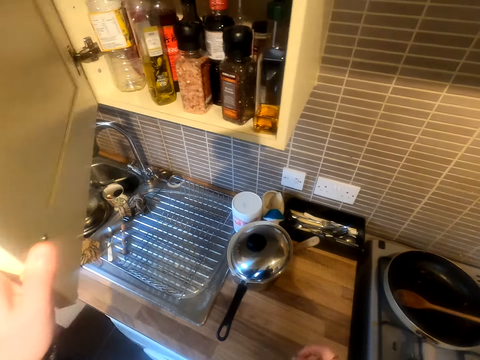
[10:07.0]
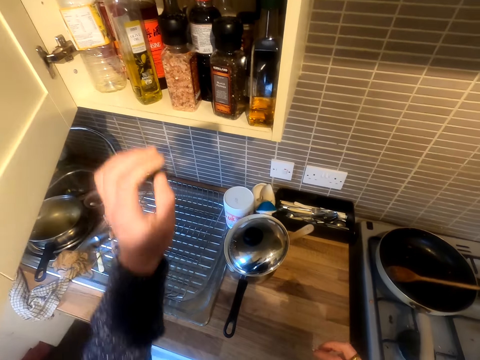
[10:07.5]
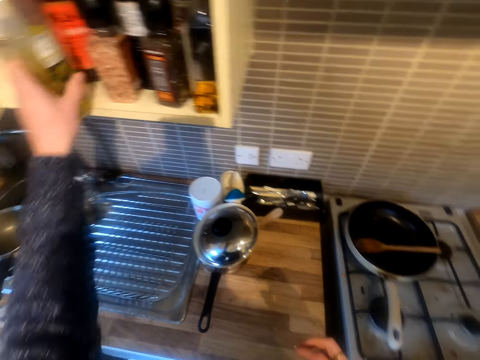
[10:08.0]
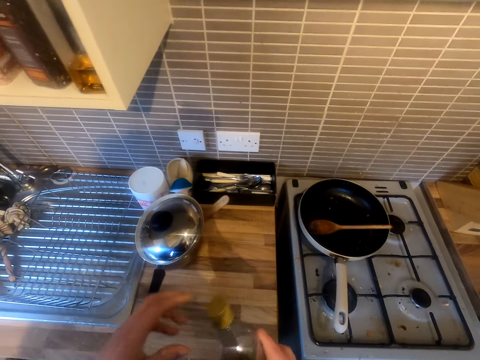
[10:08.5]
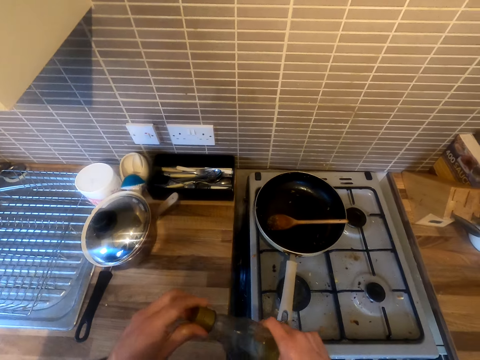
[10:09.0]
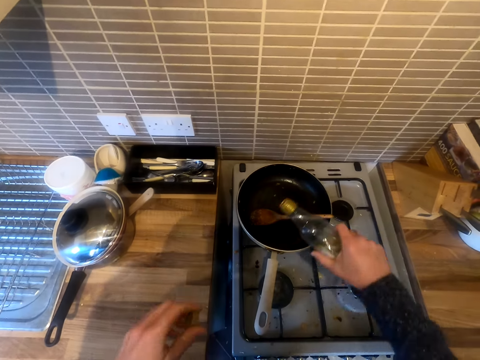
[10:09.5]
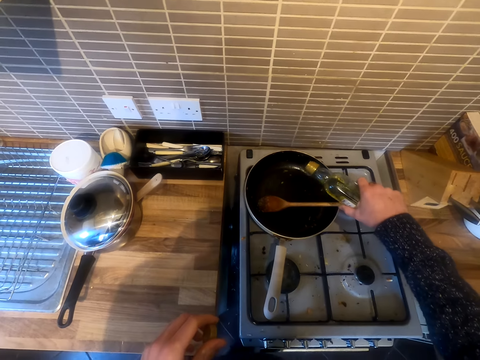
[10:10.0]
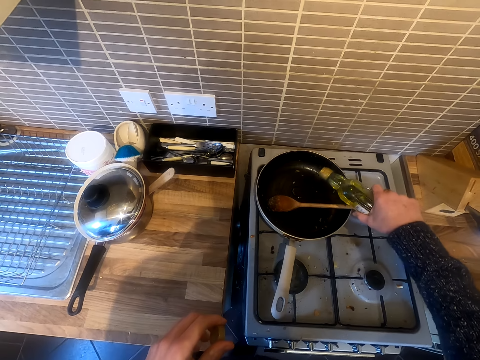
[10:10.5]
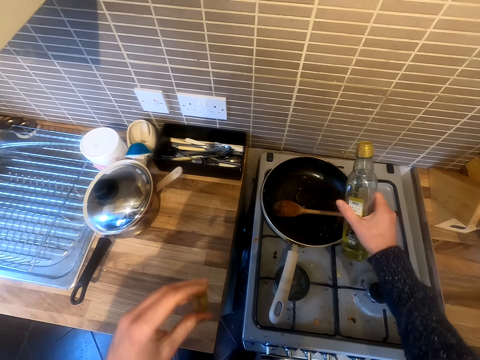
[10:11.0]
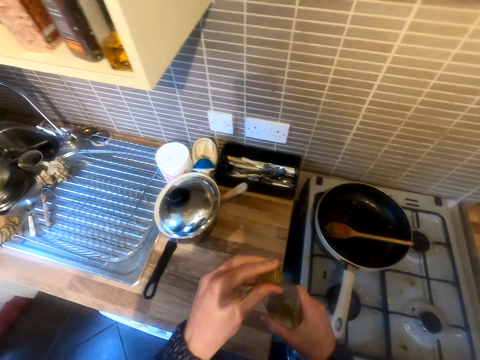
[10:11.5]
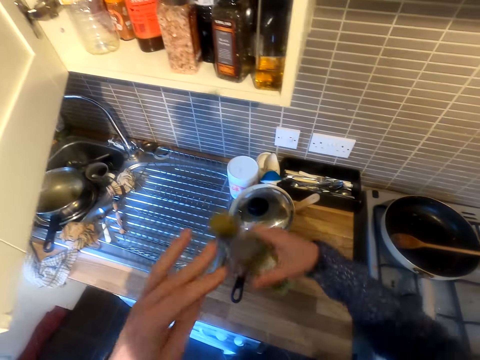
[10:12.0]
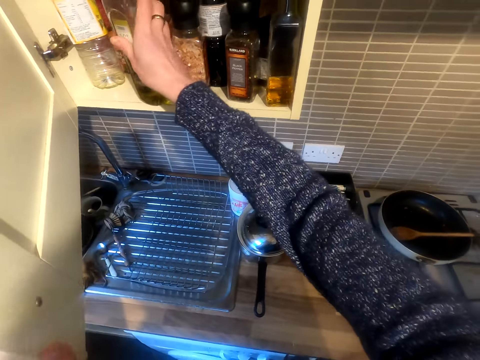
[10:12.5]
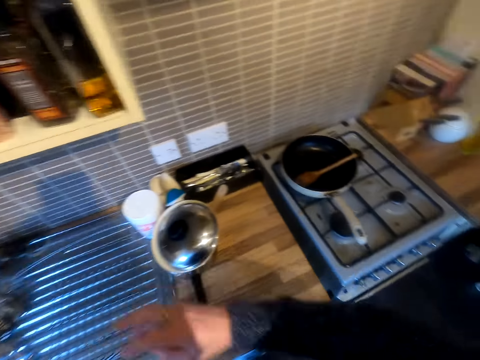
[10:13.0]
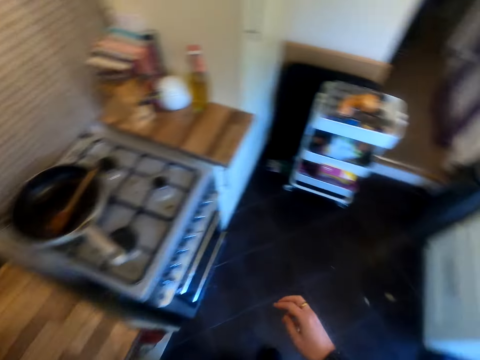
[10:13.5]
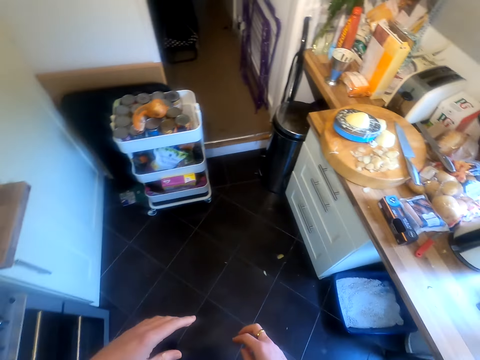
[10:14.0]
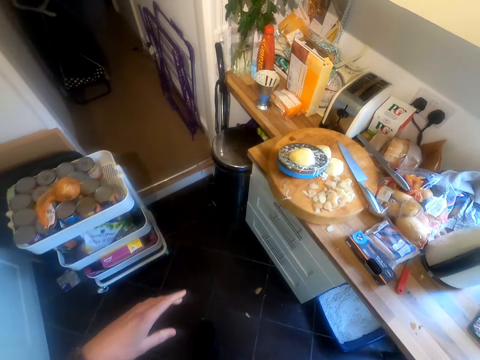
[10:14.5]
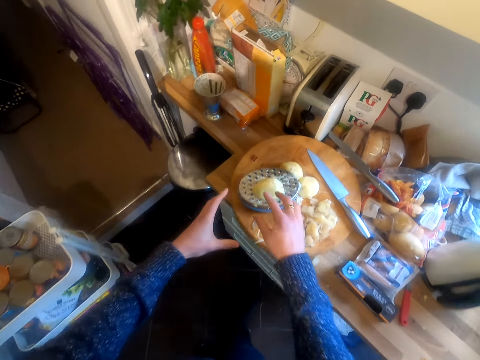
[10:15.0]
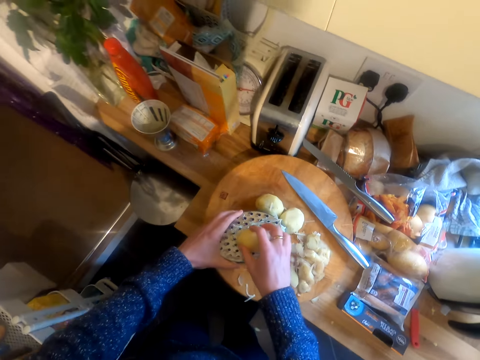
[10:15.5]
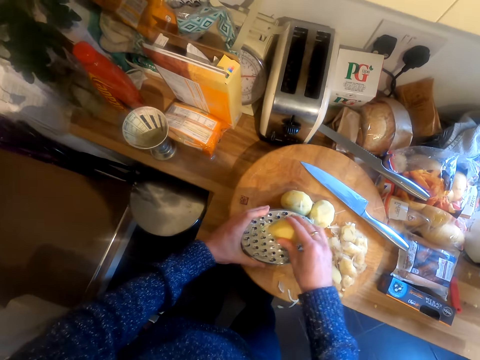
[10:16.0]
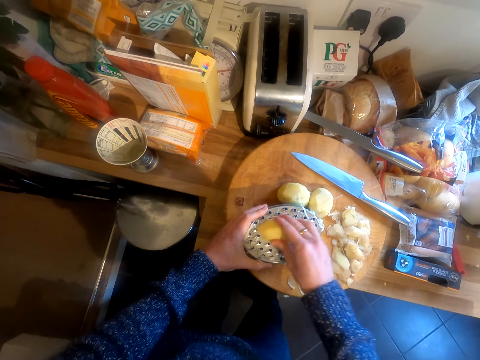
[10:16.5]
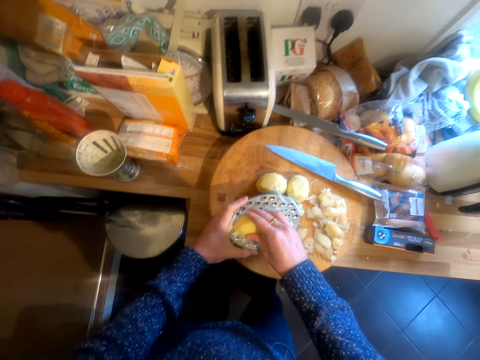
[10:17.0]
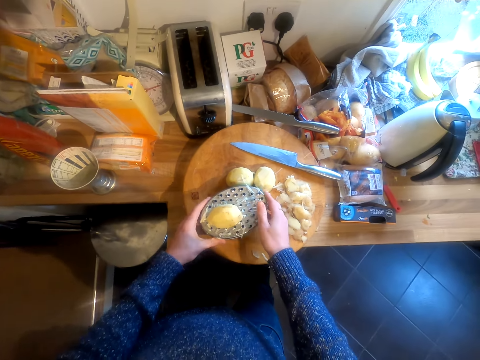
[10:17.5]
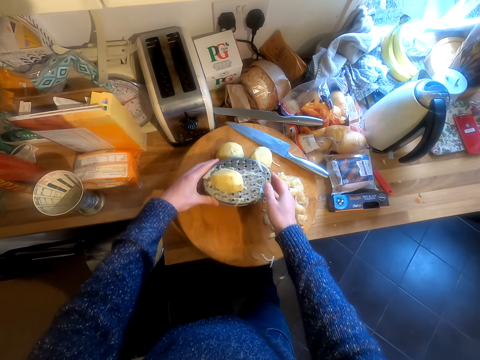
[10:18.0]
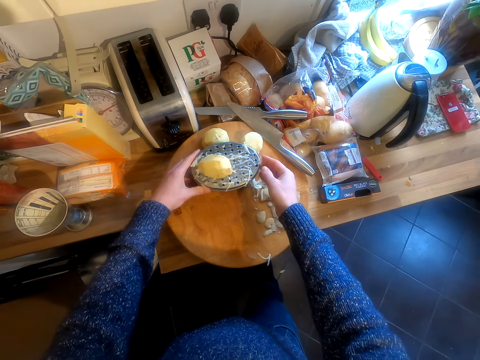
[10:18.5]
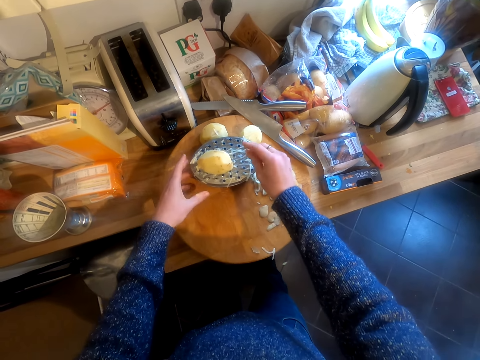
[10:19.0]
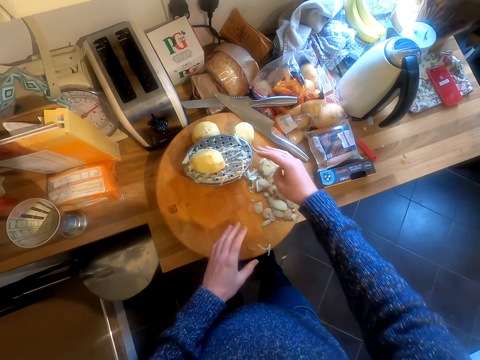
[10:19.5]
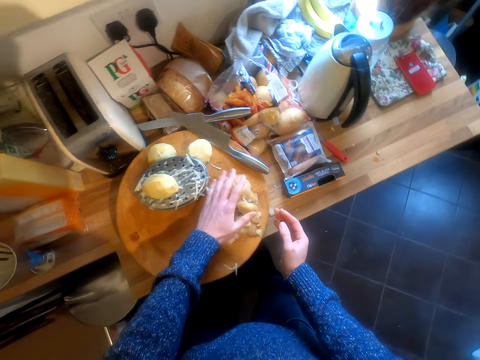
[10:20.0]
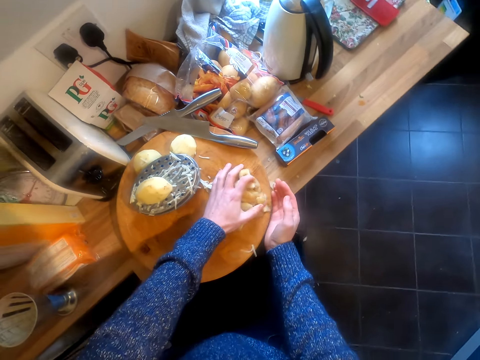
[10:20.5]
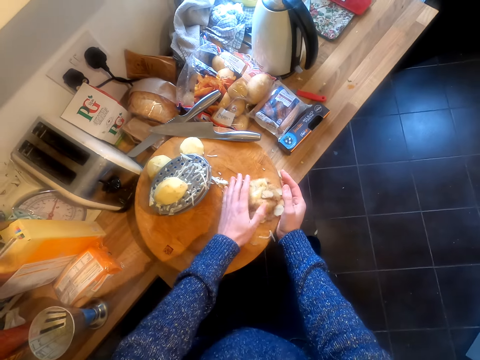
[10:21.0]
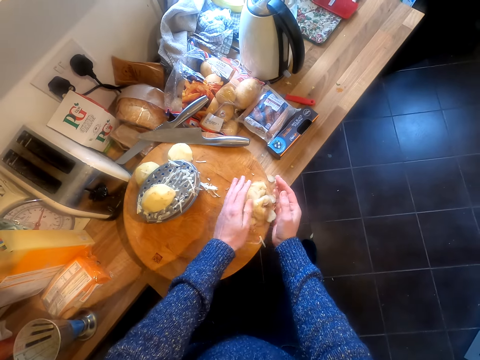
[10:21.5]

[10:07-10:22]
The camera wearer opens the cupboard. They remove the cooking oil from the cupboard. They open the cooking oil bottle, pour the cooking oil in the frying pan, and close the bottle. They return the cooking oil inside the cupboard. They walk in the kitchen. They take the potato and grate the potato. They move the grater. They put the dirt on the edge of the chopping board. They rub the fingers and collect the potato peels.

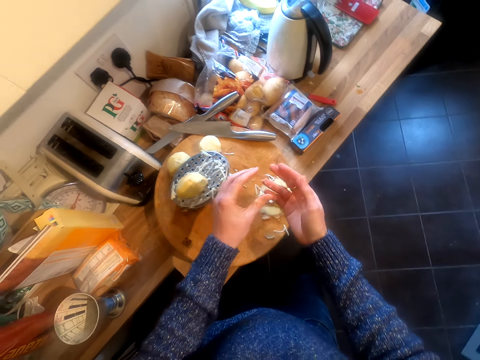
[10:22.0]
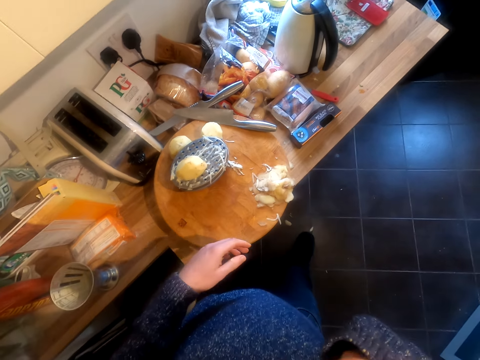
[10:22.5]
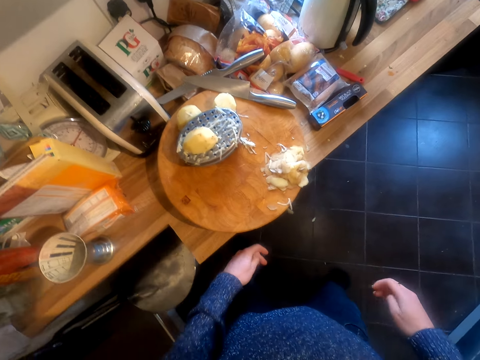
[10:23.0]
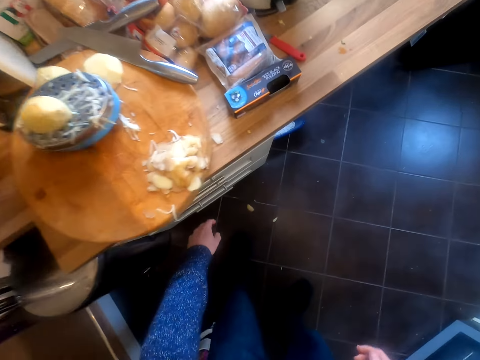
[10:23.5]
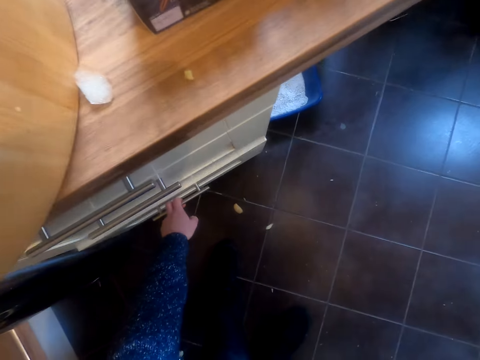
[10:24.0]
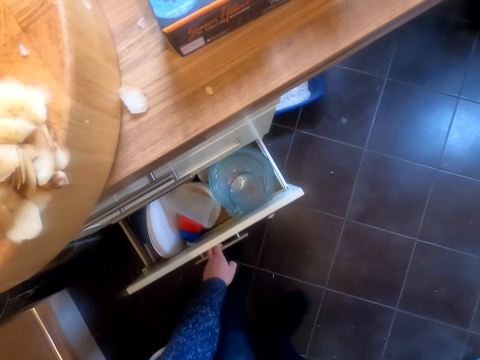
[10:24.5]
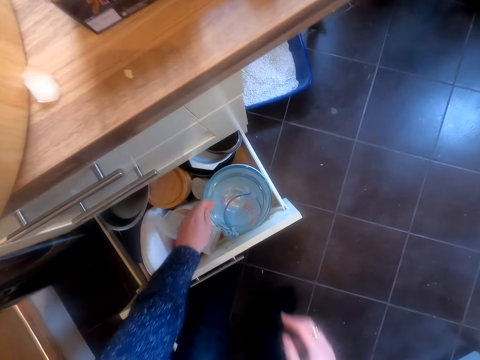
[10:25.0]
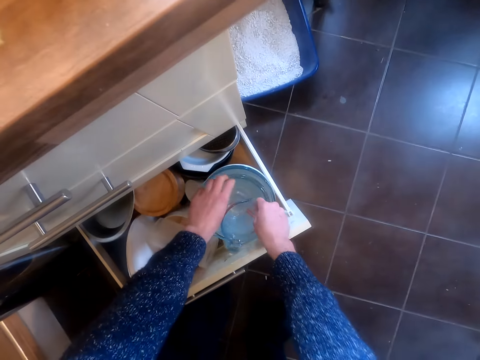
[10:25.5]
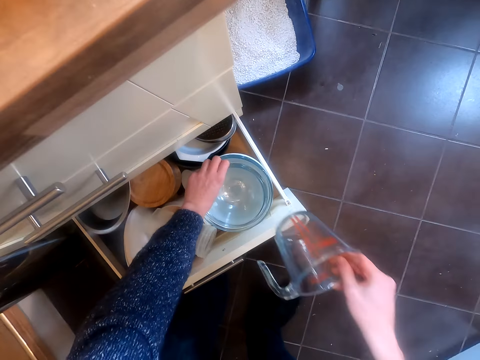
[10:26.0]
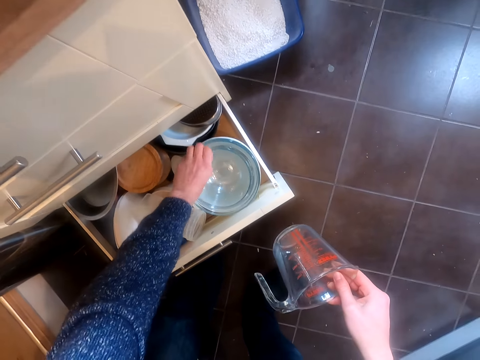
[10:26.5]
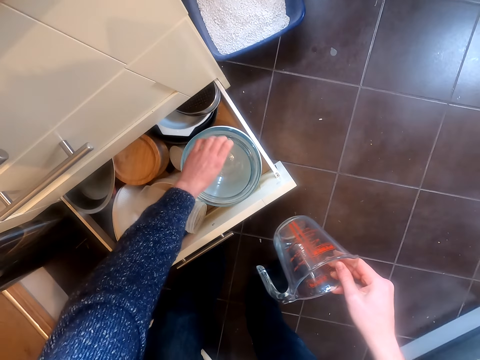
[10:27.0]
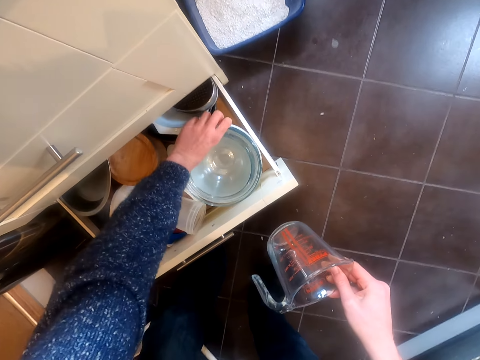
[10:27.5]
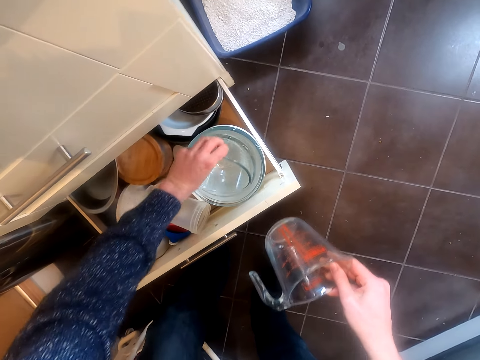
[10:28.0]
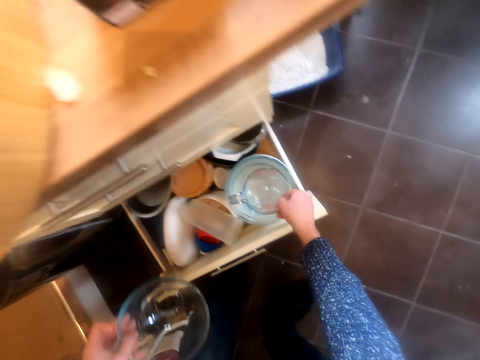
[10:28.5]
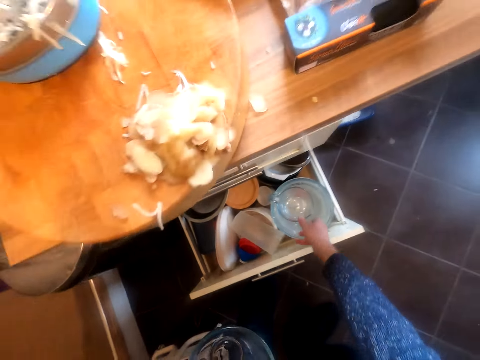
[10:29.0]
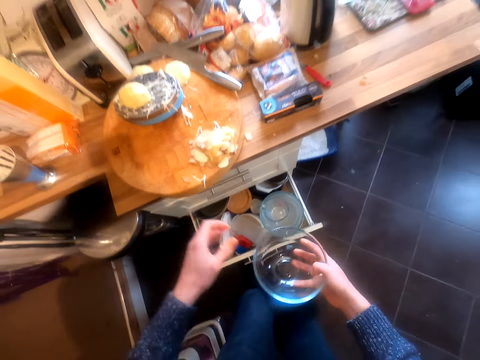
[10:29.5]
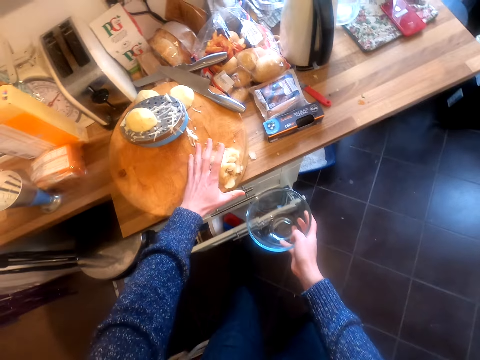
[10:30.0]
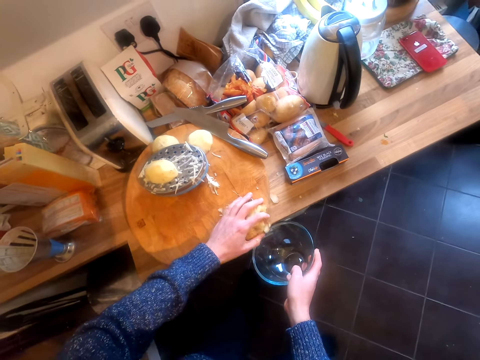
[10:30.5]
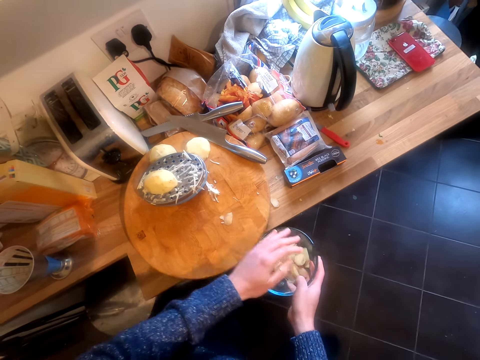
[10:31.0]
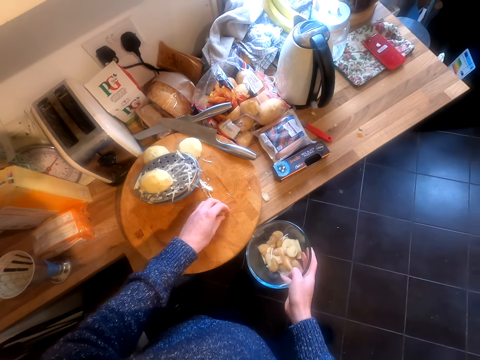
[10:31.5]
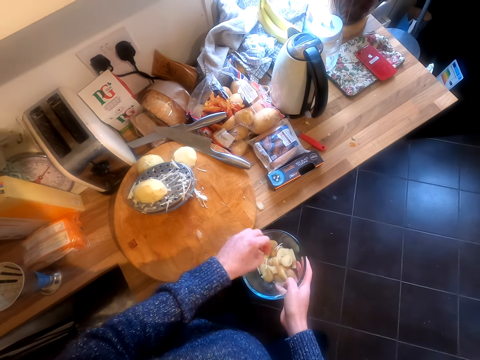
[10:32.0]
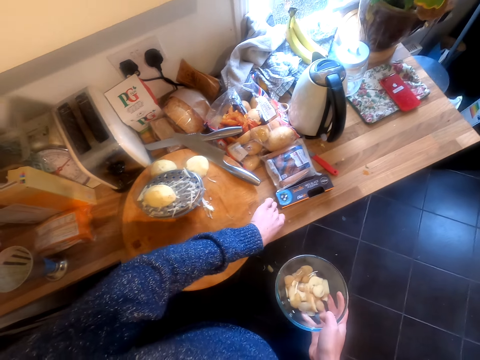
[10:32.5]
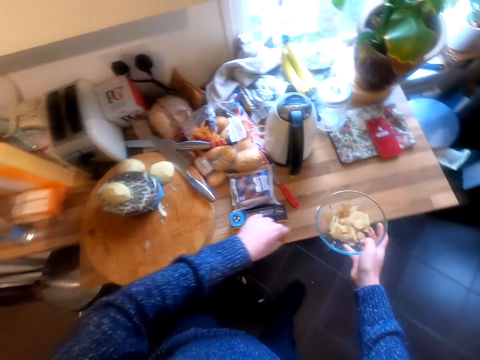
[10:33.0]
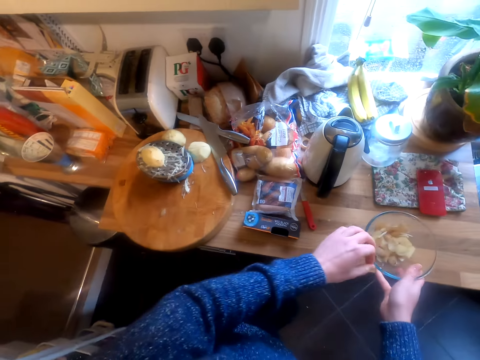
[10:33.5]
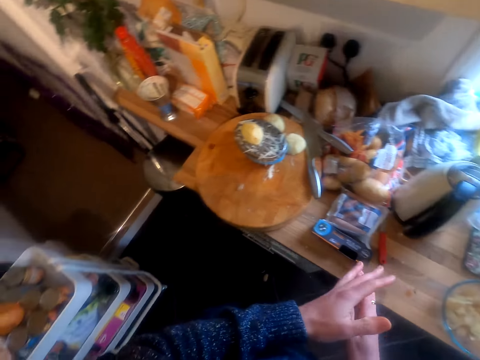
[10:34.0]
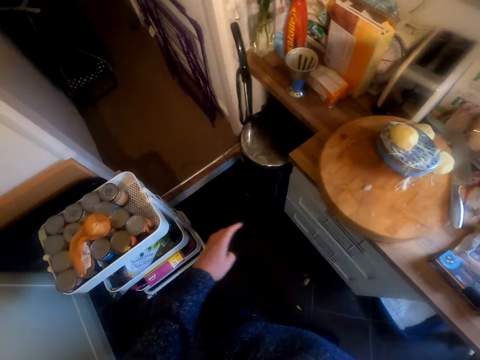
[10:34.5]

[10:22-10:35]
The camera wearer licks his finger. He opens the cupboards or drawer below. He takes a jar and removes a clear small bowl. He puts the jar in the drawer and pushes the drawer. He puts the potato peels in the bowl. He puts the bowl on the surface.
